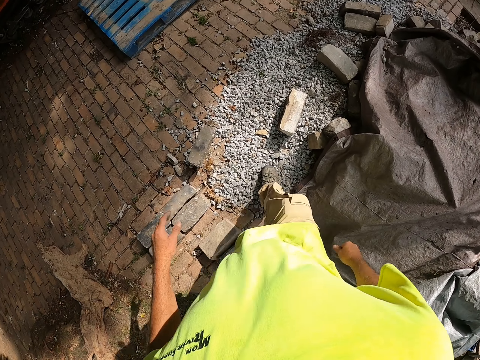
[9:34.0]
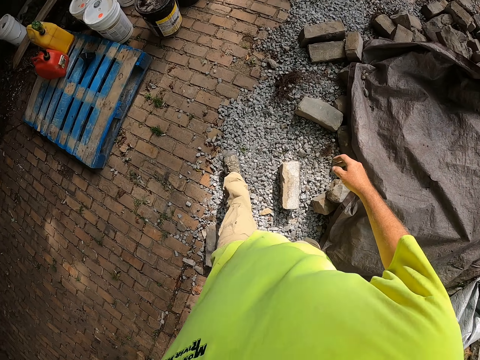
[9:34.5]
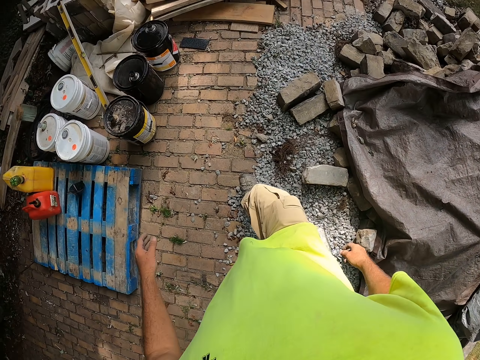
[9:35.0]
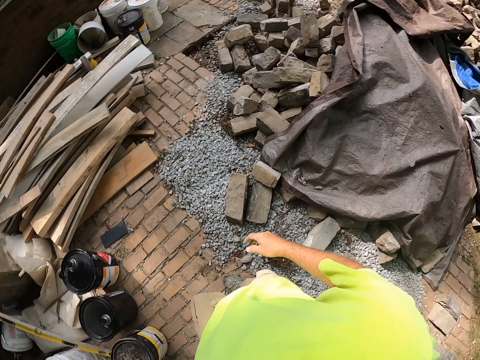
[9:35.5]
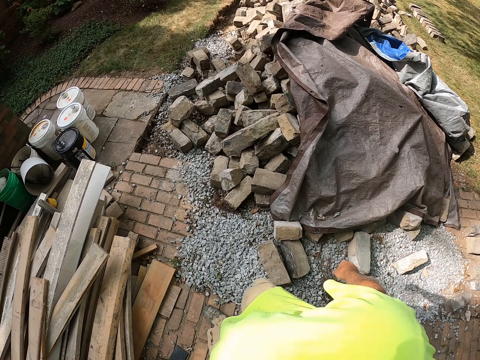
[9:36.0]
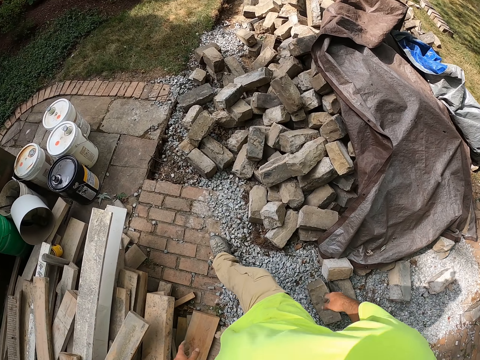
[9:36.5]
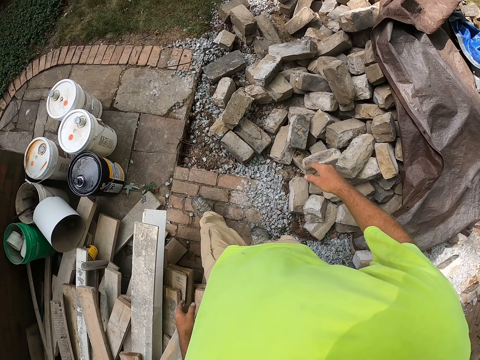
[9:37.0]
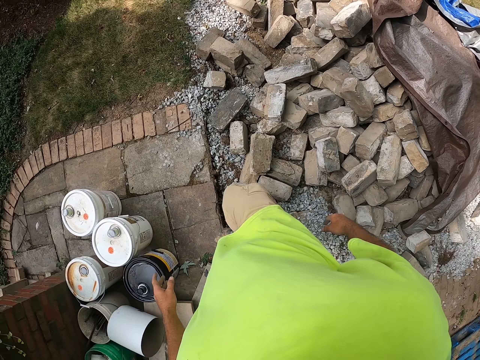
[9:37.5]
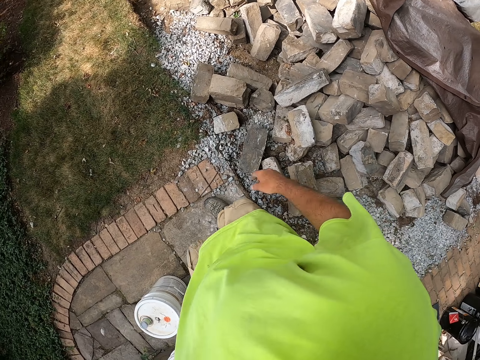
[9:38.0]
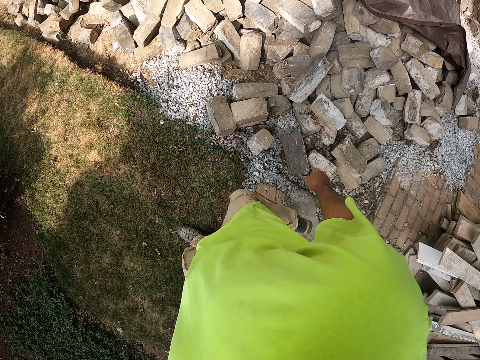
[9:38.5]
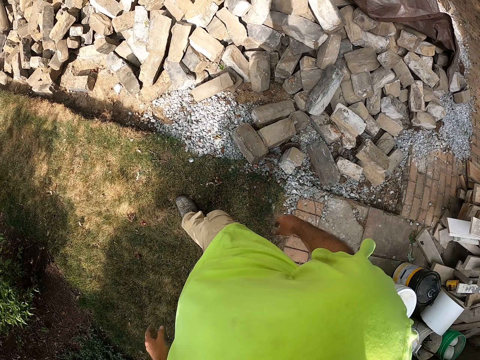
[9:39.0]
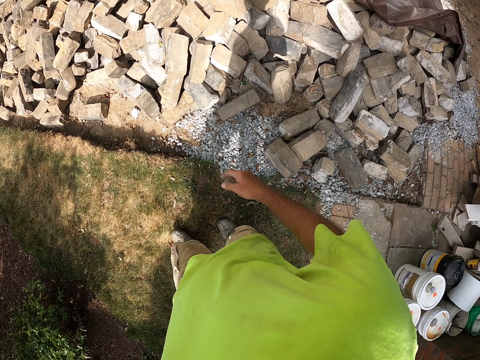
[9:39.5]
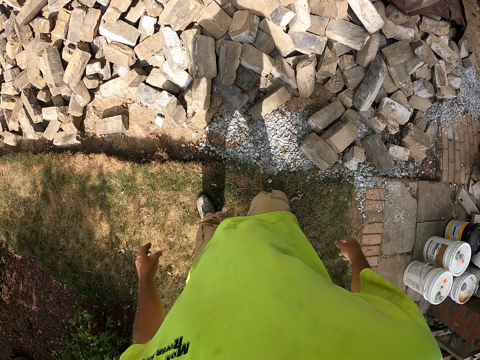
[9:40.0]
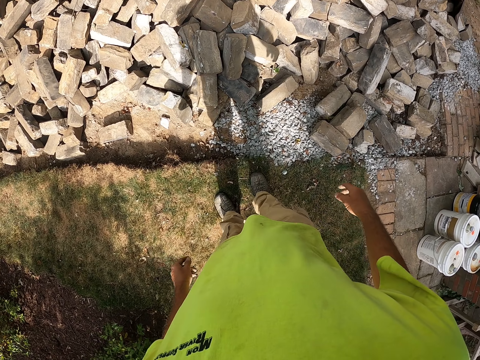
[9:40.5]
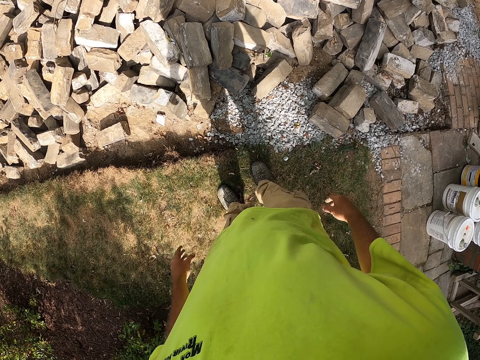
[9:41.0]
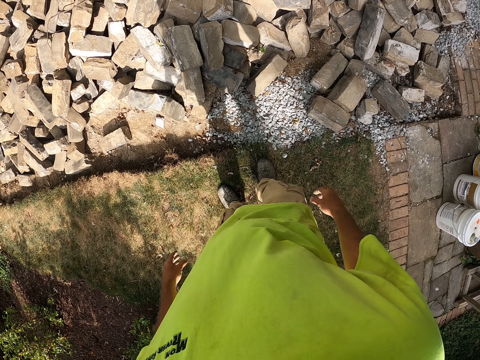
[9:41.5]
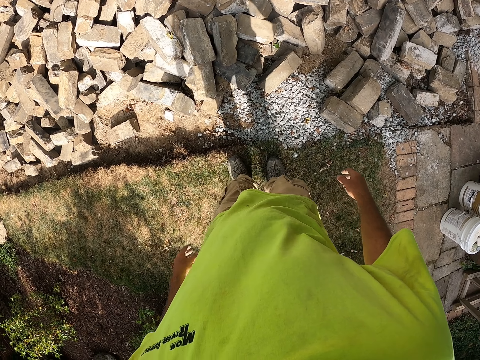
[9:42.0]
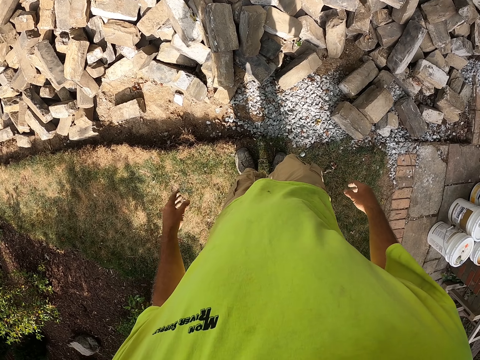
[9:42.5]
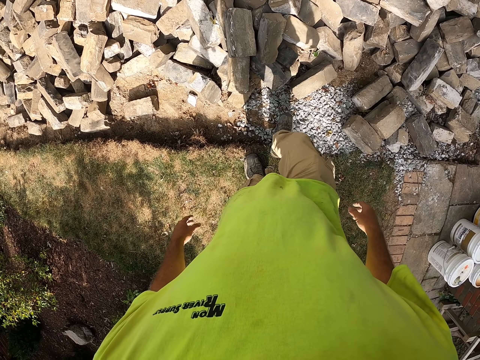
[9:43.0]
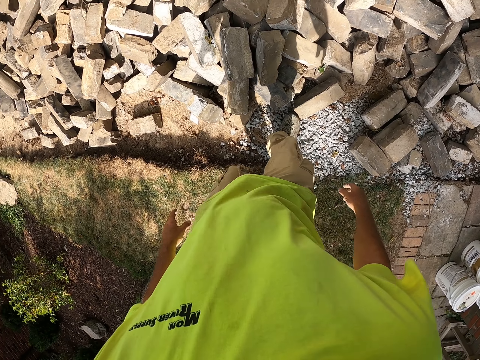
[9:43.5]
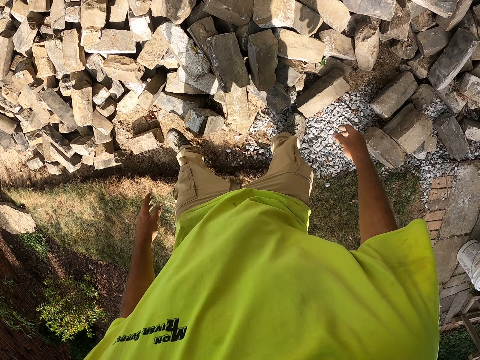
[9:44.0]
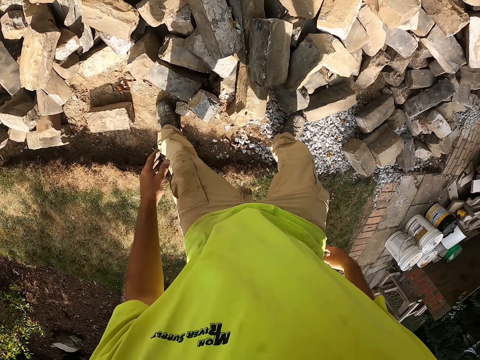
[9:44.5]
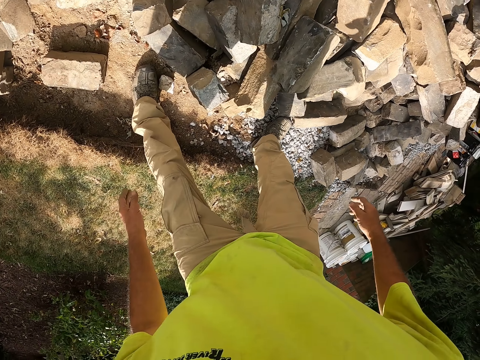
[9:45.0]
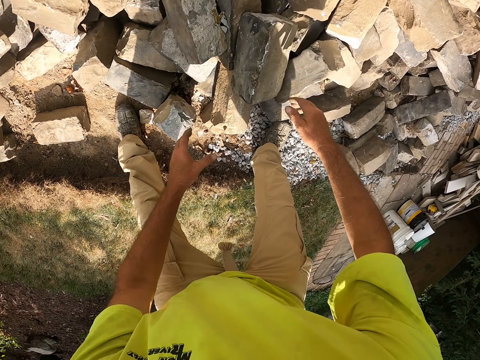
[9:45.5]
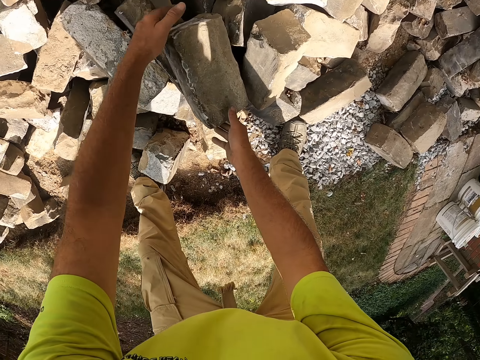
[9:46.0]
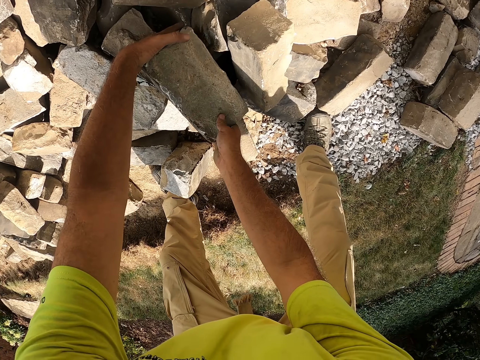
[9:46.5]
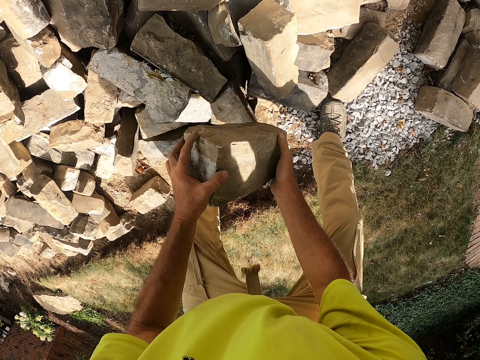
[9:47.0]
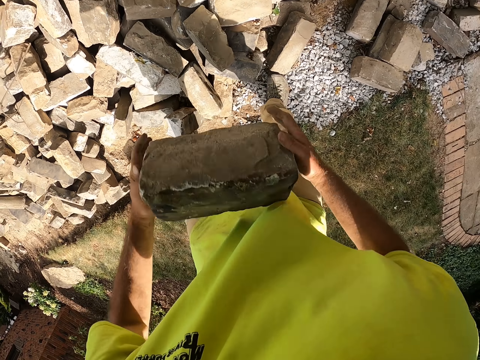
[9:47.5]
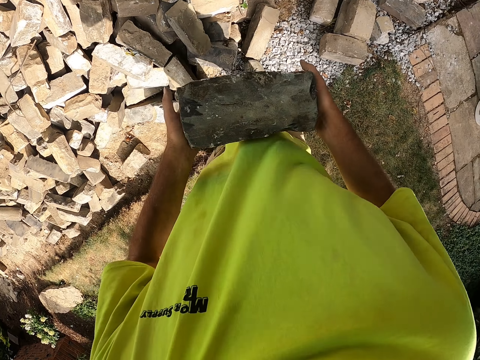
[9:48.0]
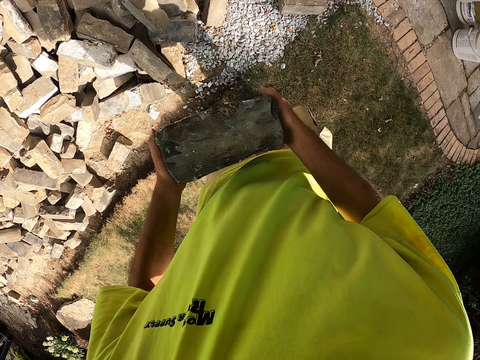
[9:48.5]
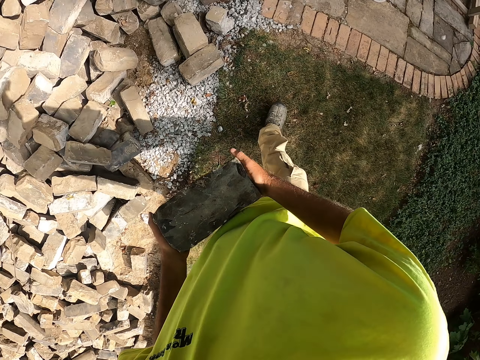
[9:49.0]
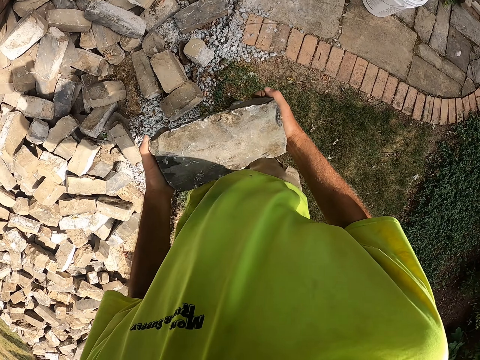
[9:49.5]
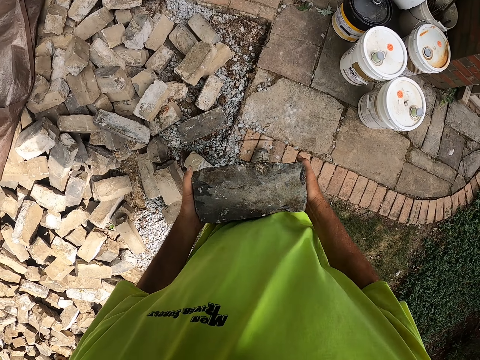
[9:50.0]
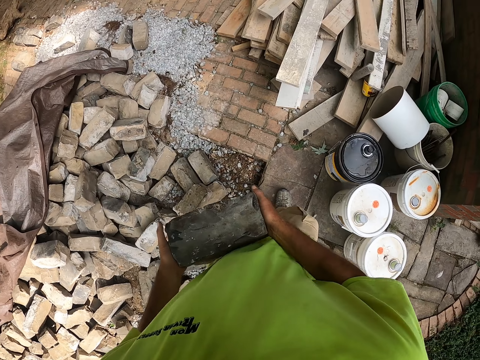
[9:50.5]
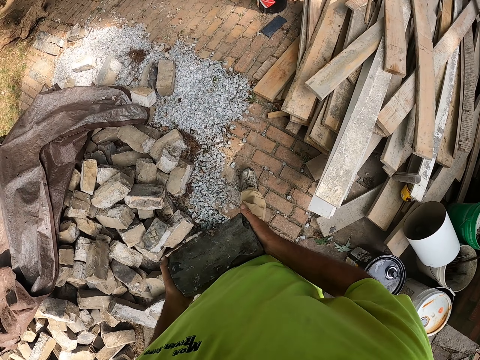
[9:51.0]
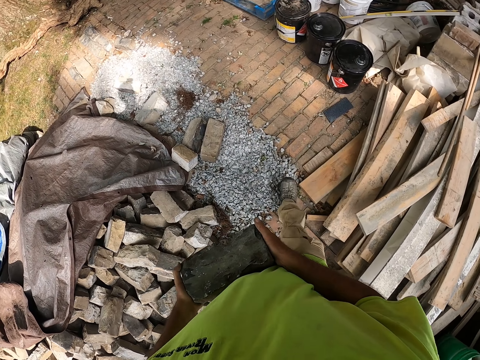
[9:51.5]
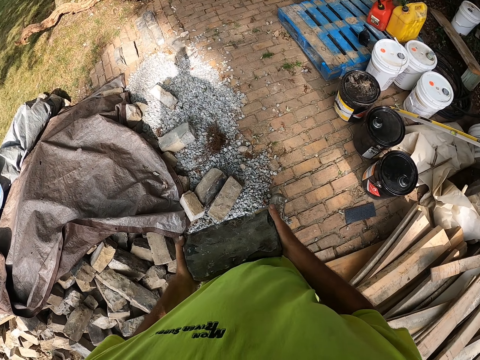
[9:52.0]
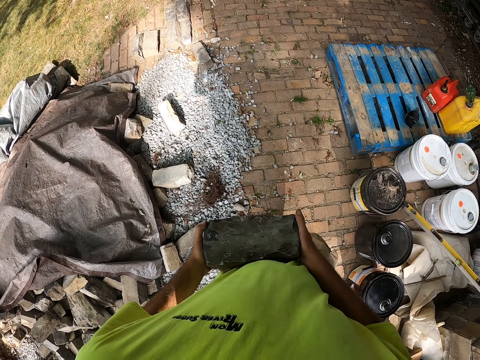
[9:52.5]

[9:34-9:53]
The camera wearer walks on the ground. They pick another brick. They walk.

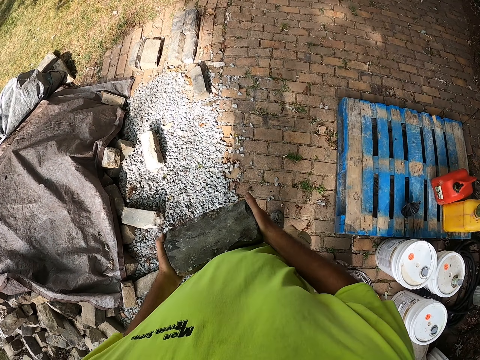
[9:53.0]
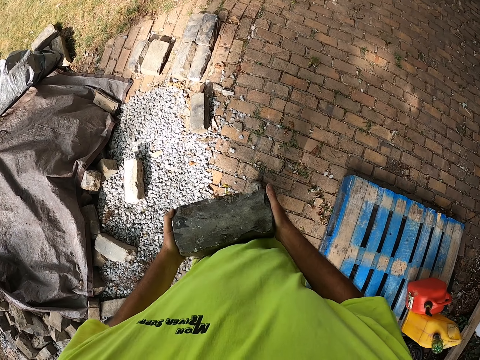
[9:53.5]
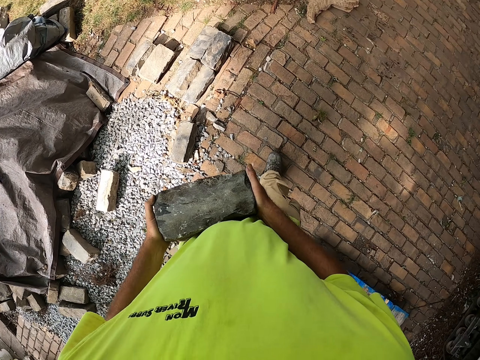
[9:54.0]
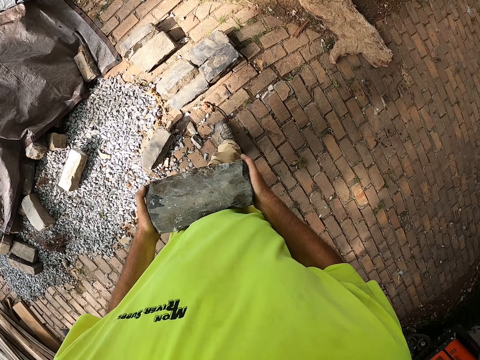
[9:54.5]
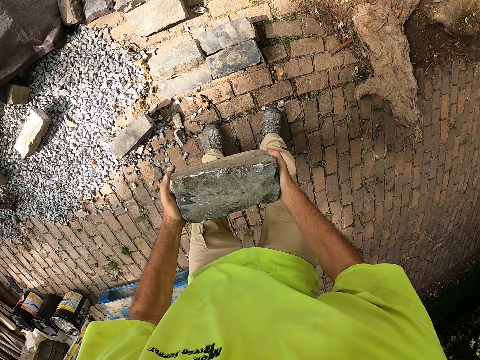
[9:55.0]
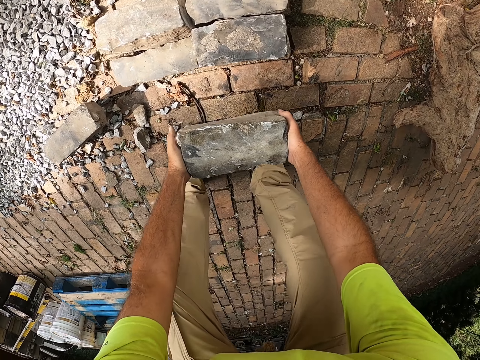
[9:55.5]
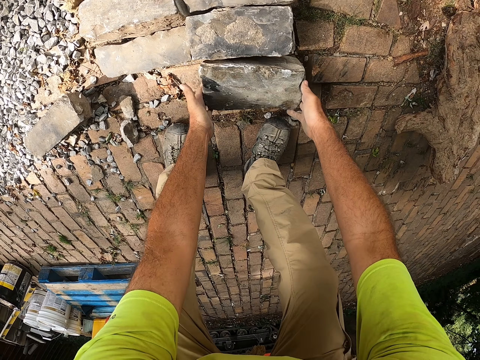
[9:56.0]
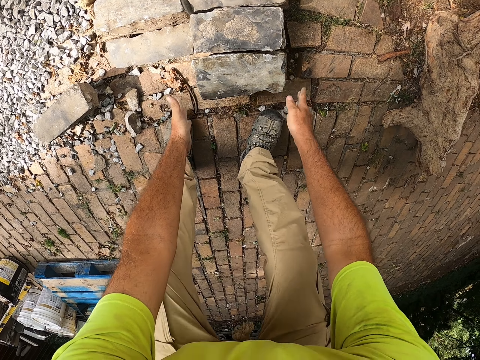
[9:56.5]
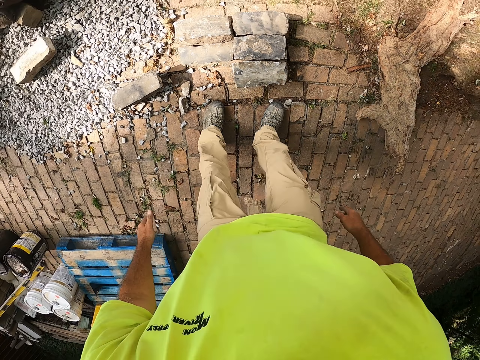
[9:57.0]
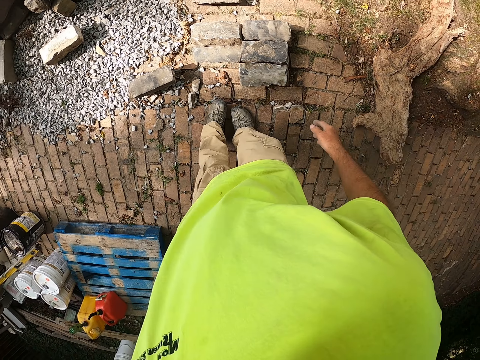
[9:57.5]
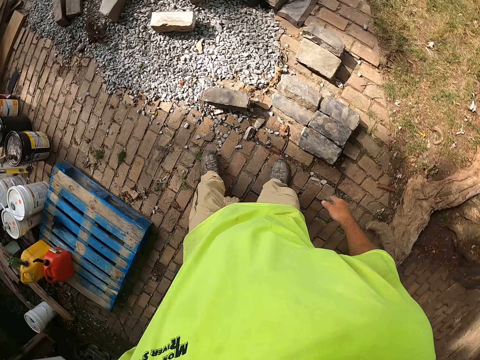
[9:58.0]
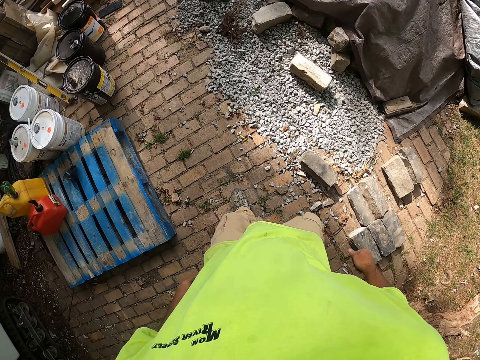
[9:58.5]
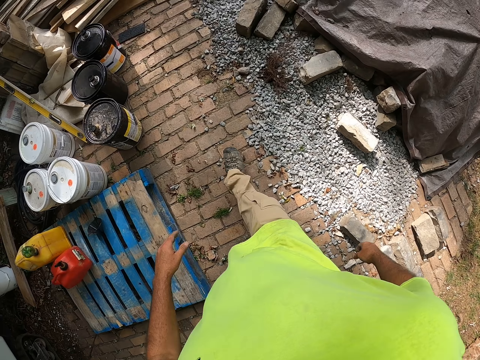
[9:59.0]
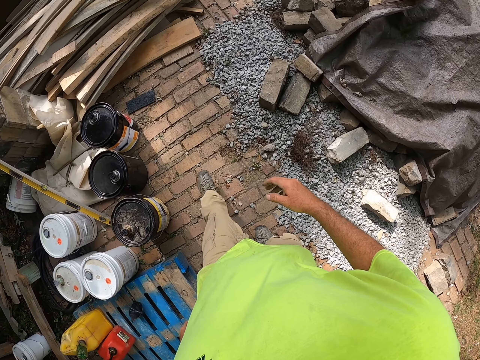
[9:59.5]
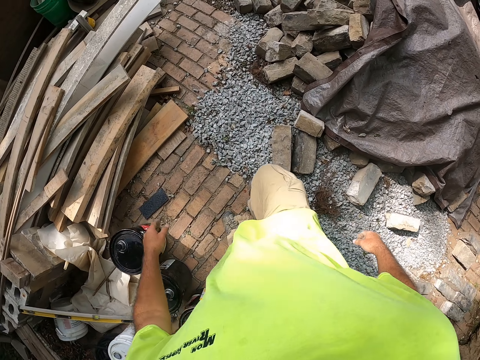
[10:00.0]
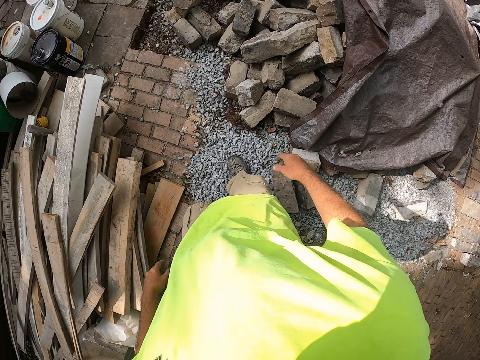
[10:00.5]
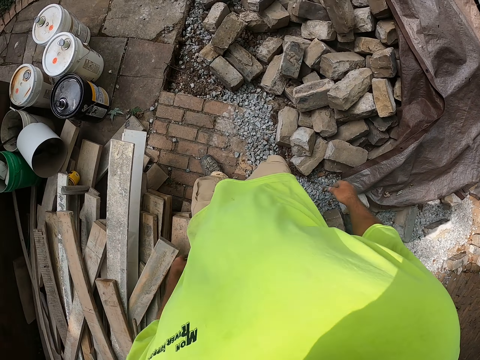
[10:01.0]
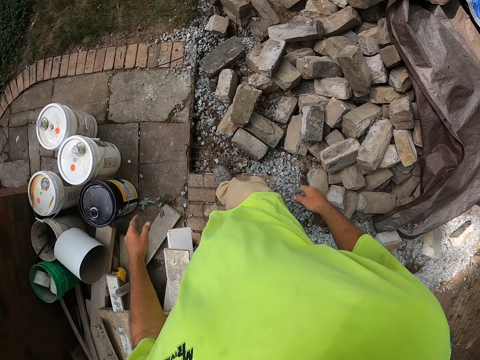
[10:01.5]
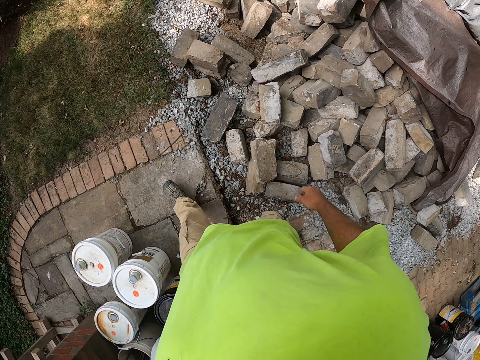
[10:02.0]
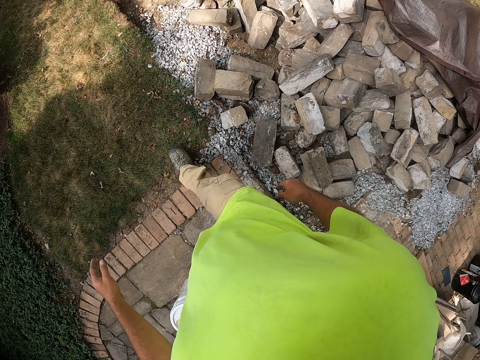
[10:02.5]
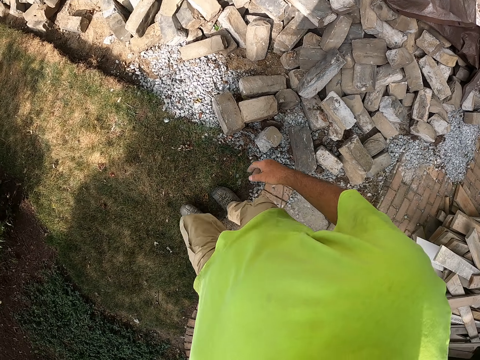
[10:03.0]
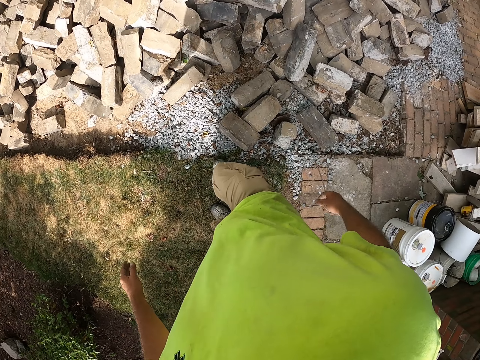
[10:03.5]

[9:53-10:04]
The camera wearer holds the brick. They put the brick on the floor. They walk.
